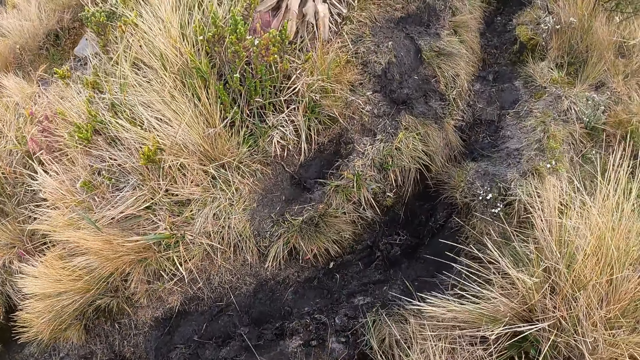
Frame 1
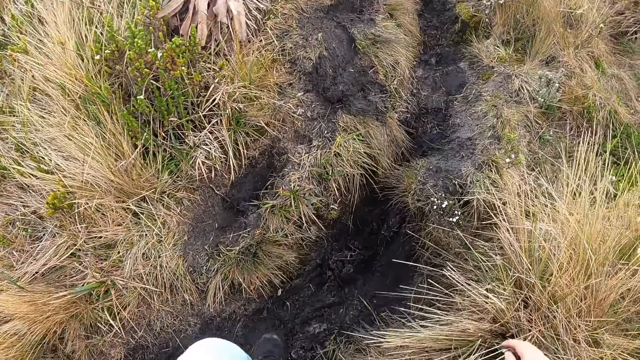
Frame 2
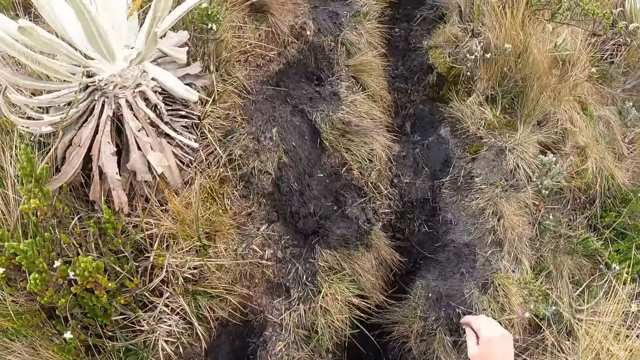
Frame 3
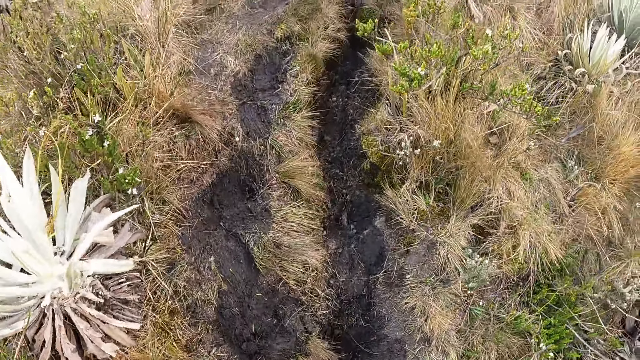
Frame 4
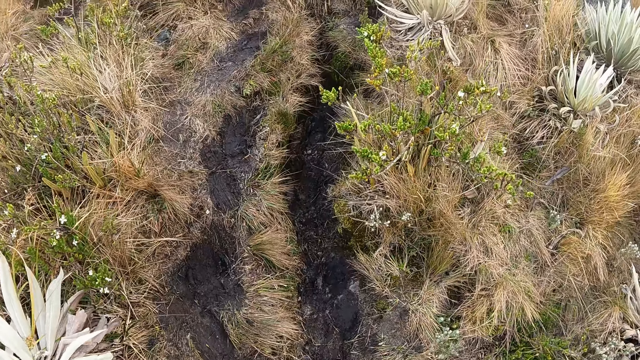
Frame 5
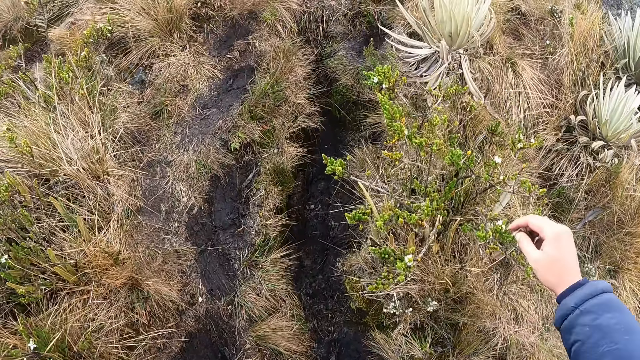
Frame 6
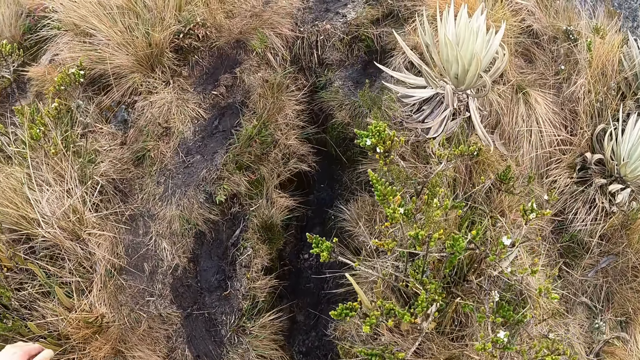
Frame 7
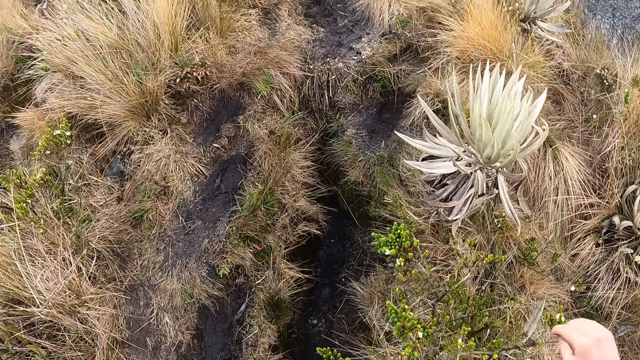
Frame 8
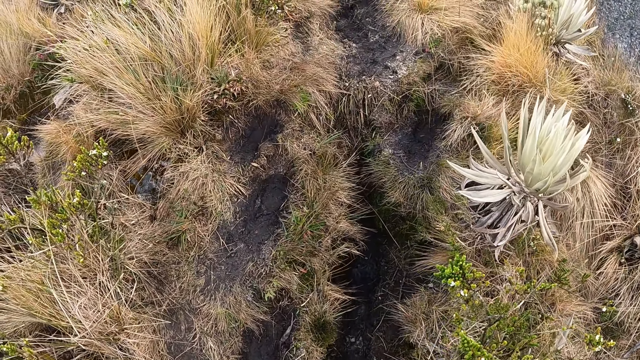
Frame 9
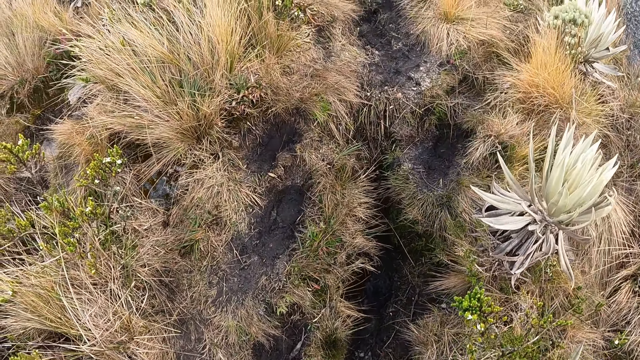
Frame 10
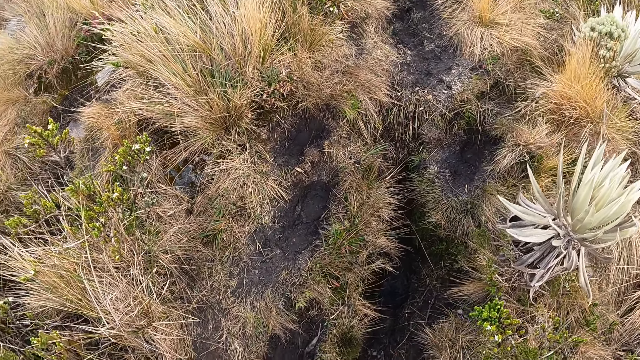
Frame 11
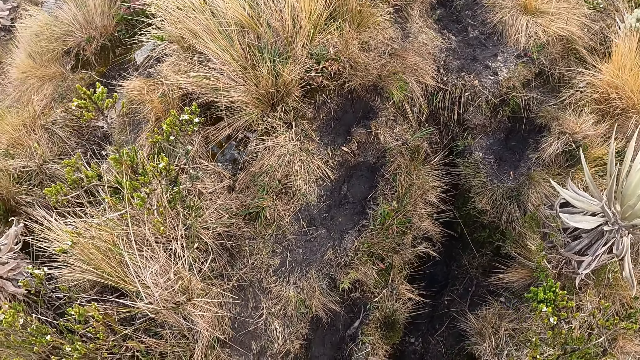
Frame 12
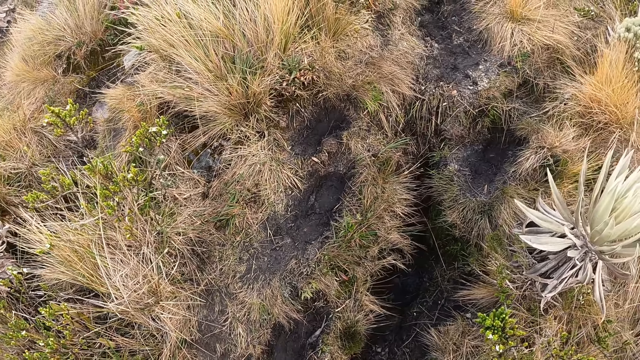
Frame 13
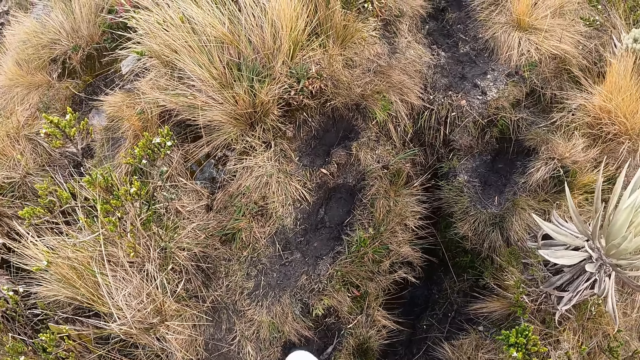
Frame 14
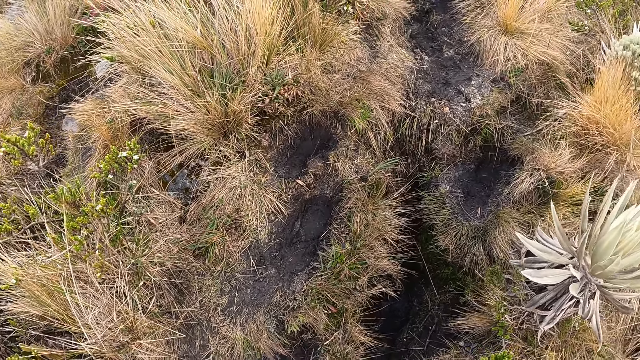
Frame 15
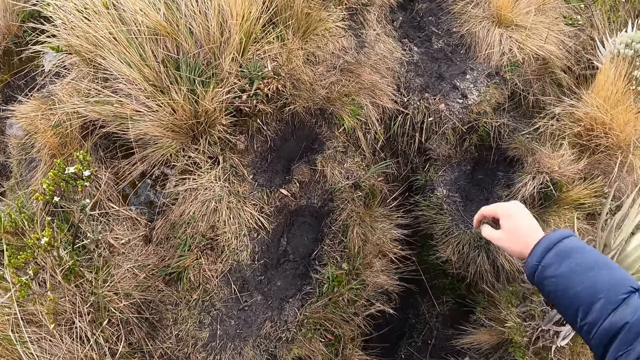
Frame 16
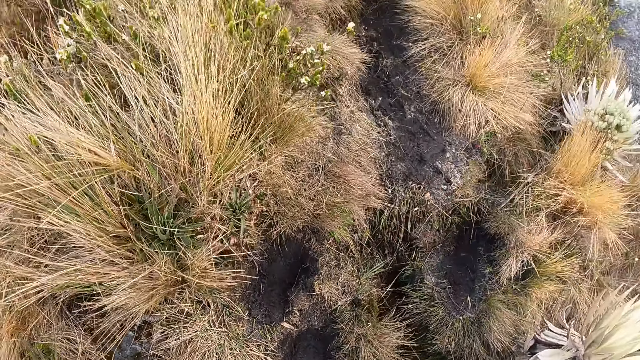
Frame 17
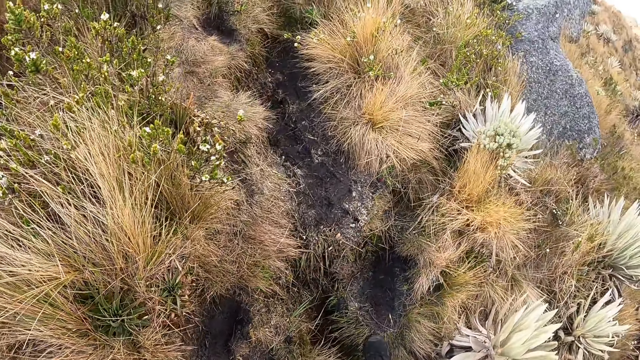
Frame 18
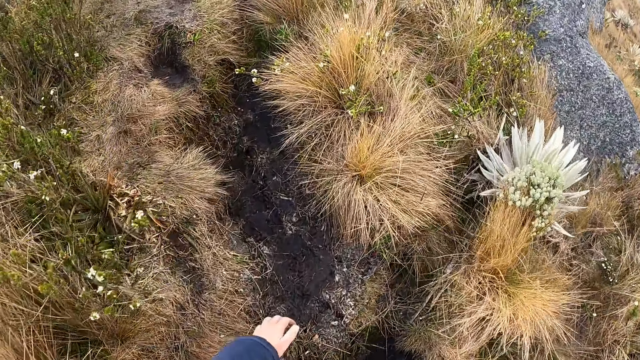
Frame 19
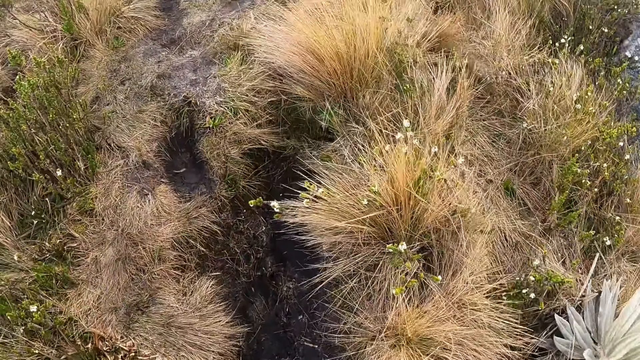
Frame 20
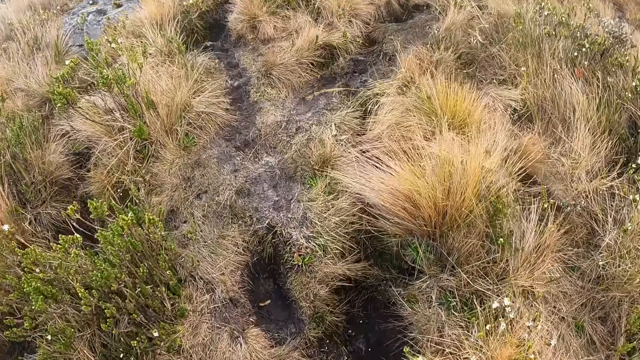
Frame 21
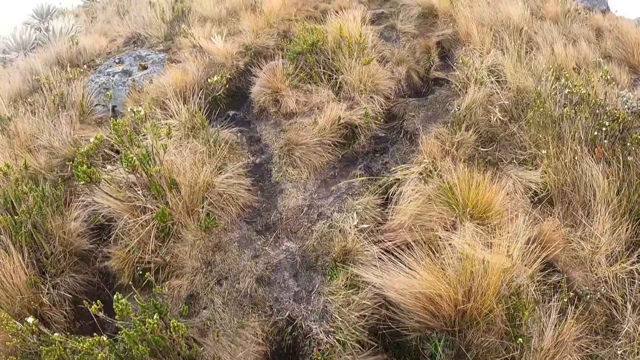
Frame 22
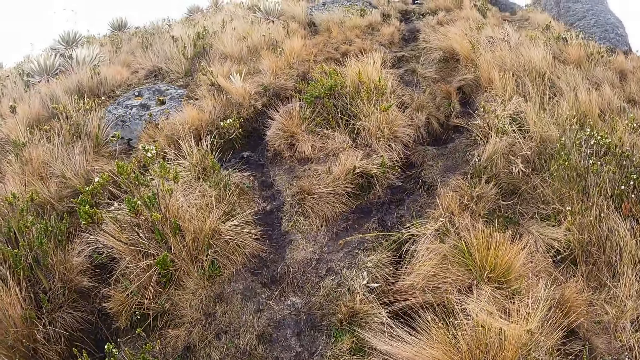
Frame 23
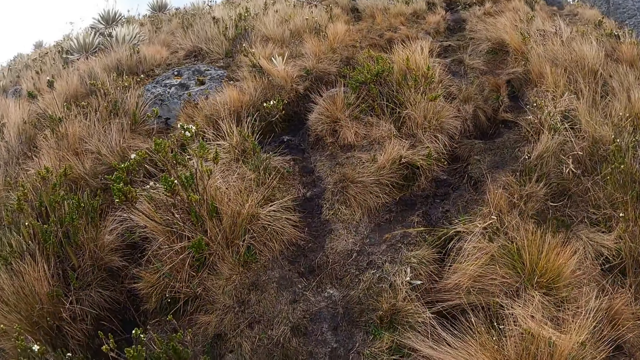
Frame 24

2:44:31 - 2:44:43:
The camera wearer walks. She throws the stone on the ground with her right hand.

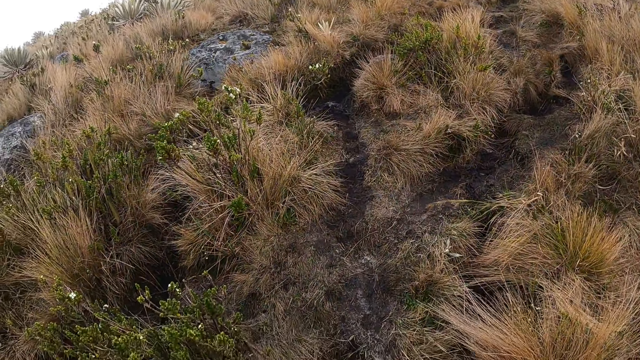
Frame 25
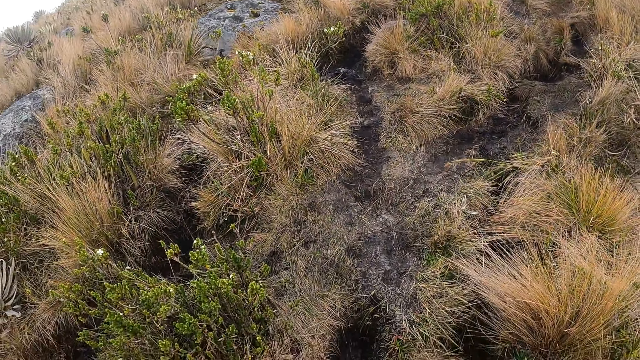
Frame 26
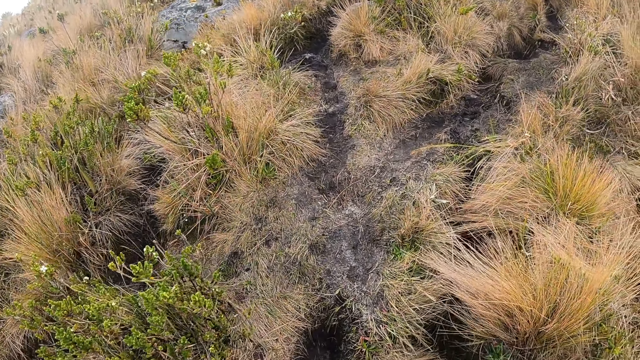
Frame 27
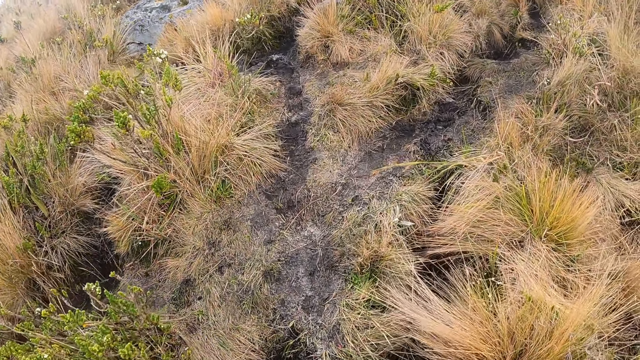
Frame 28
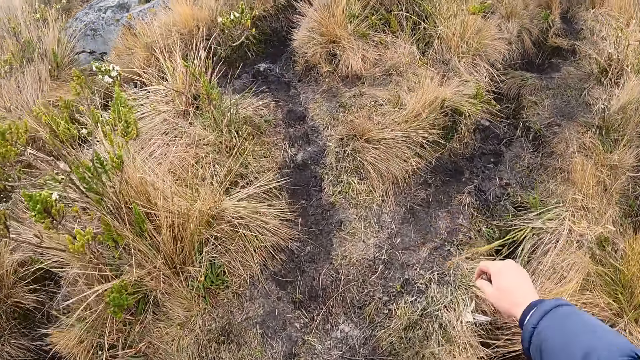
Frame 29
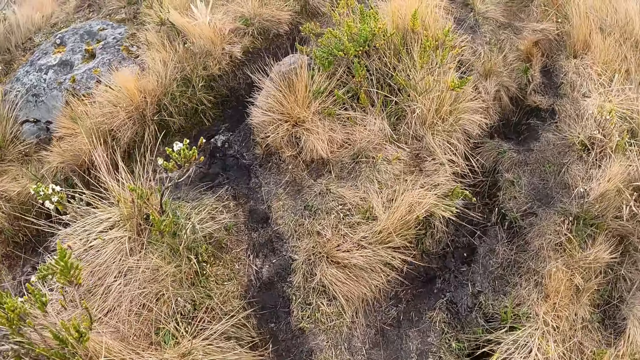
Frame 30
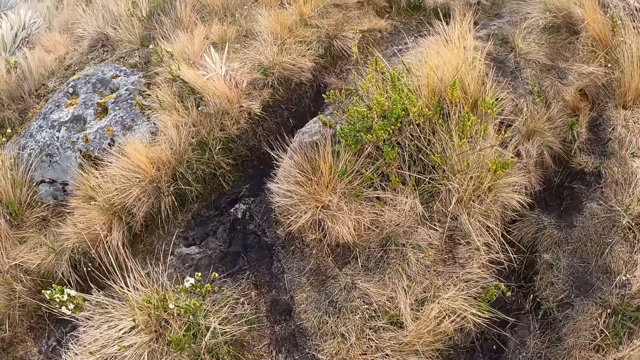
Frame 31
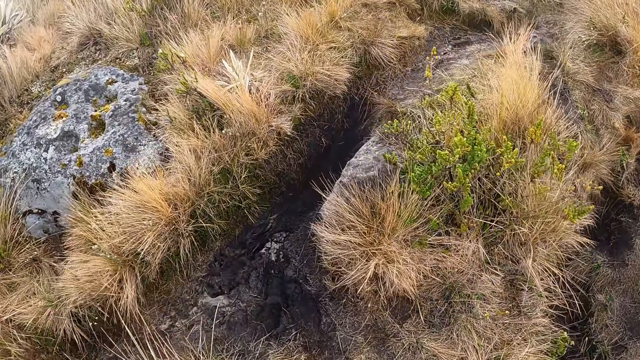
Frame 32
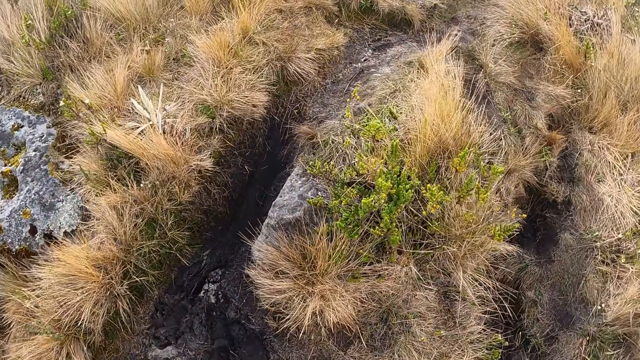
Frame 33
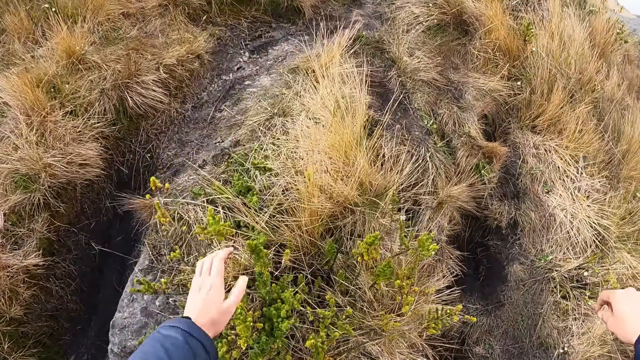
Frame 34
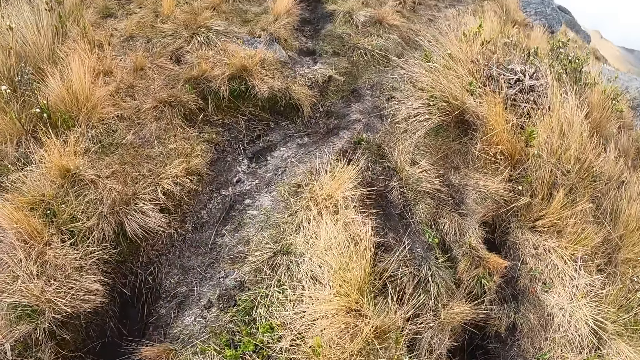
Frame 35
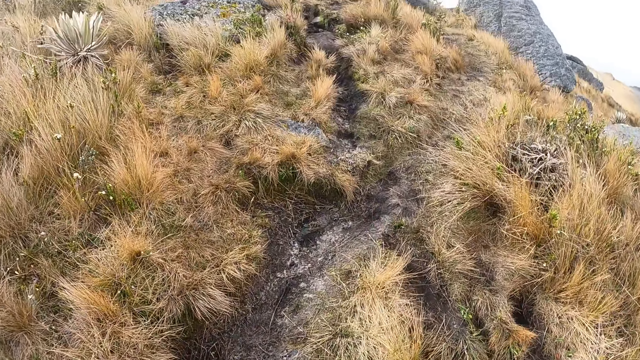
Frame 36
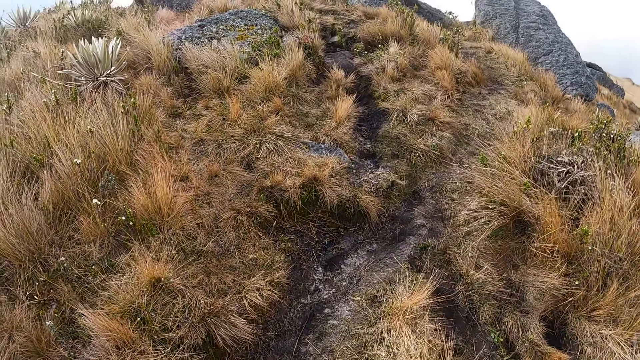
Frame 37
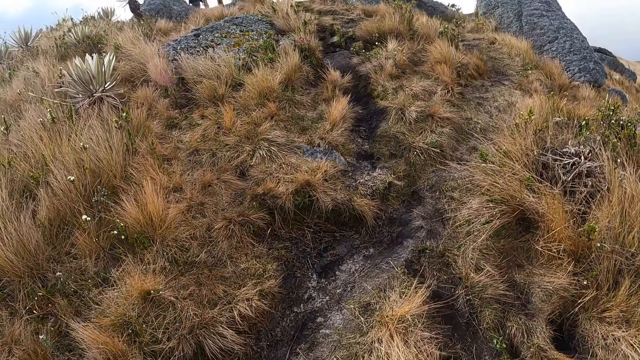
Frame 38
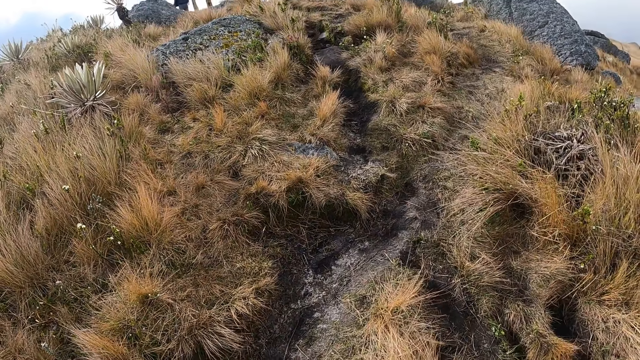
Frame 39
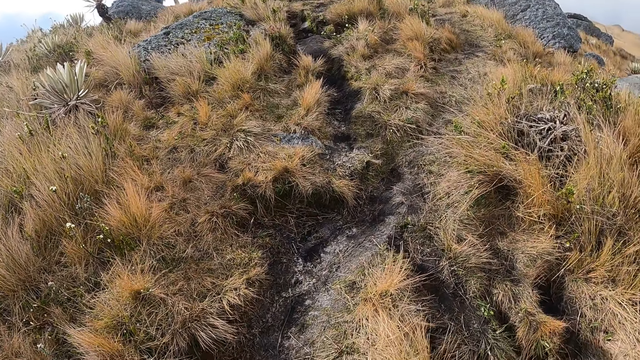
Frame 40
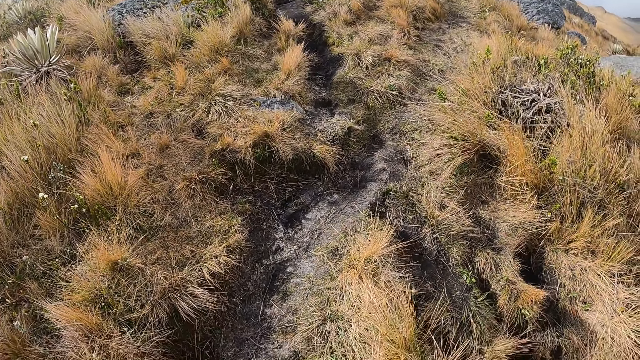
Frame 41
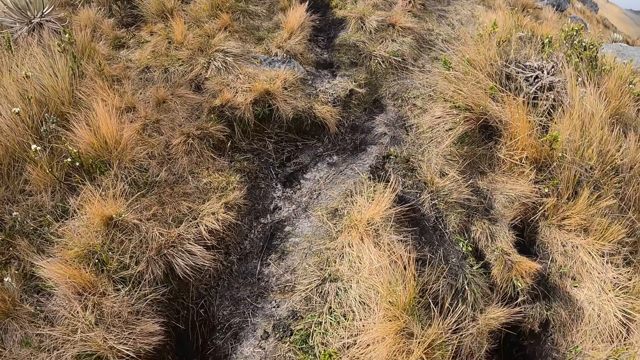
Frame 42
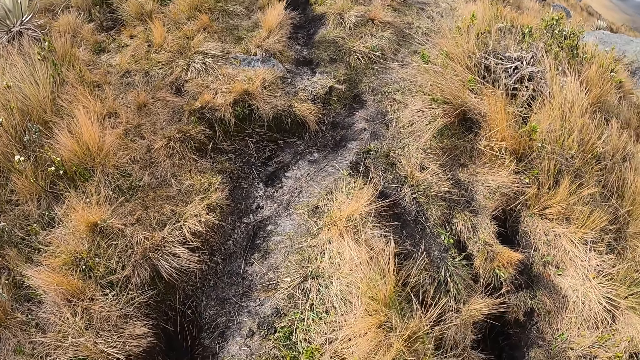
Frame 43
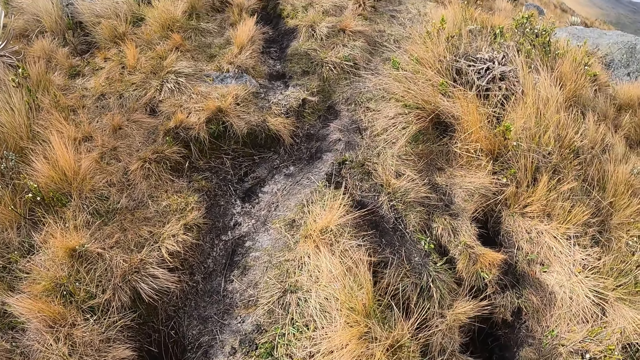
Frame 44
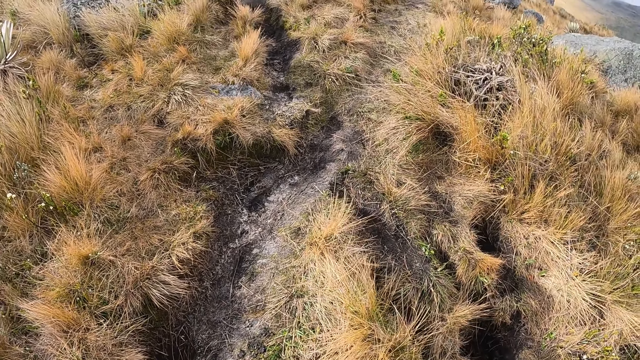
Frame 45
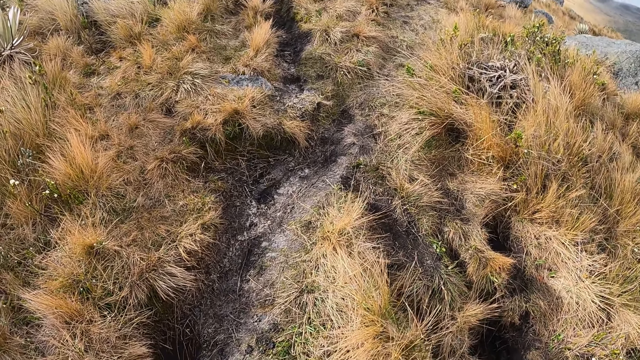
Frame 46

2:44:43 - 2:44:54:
The camera wearer looks around.
